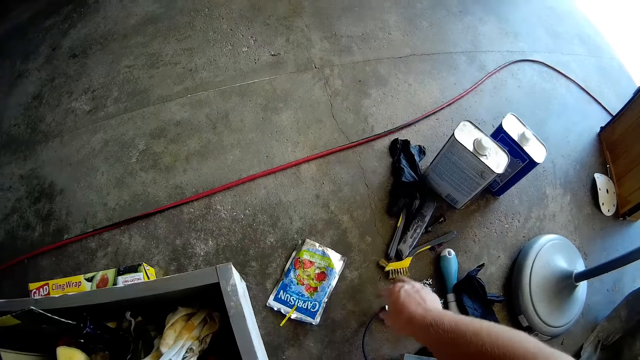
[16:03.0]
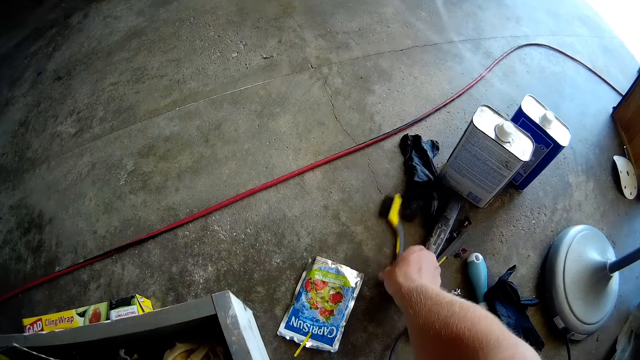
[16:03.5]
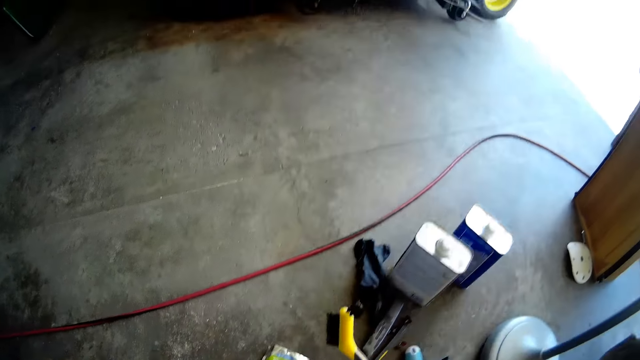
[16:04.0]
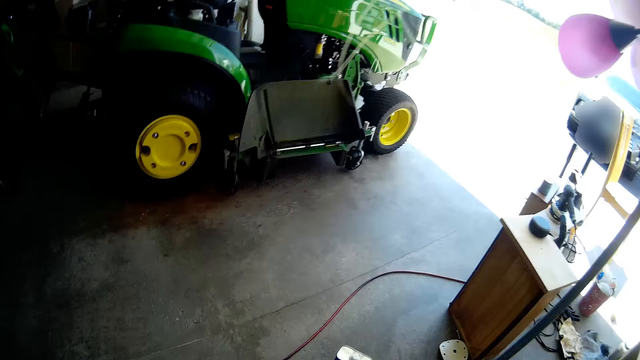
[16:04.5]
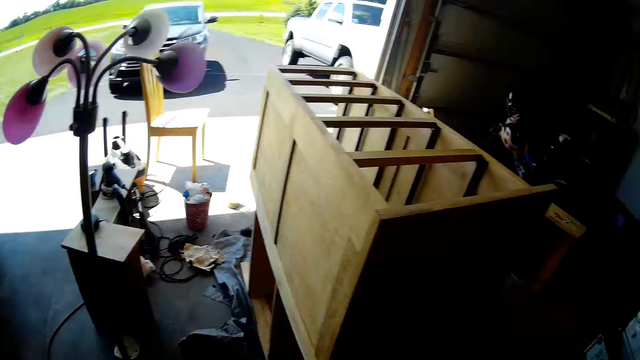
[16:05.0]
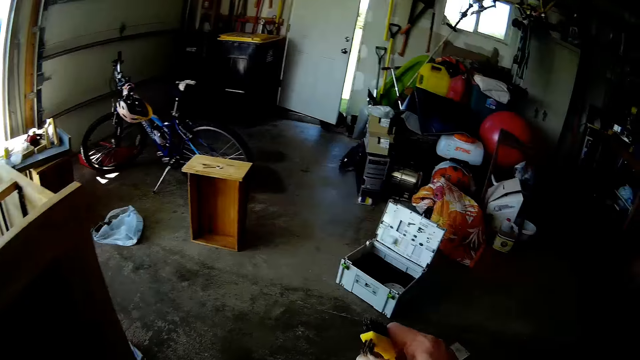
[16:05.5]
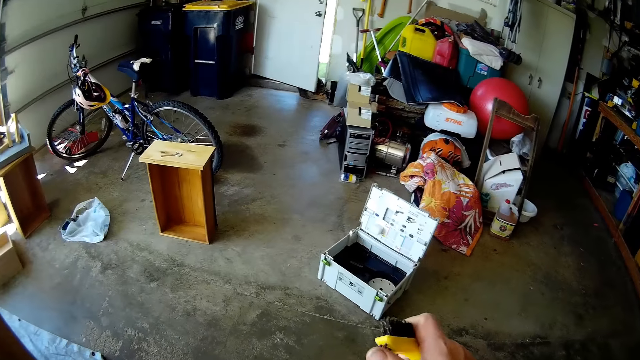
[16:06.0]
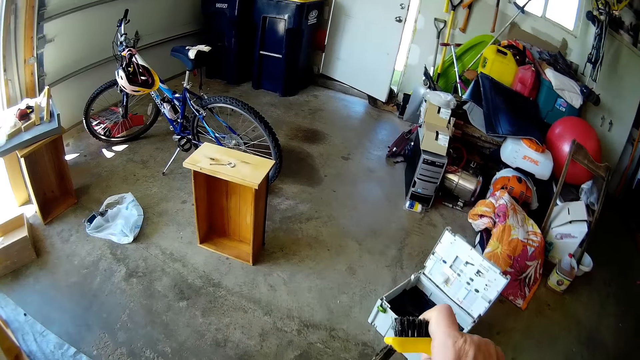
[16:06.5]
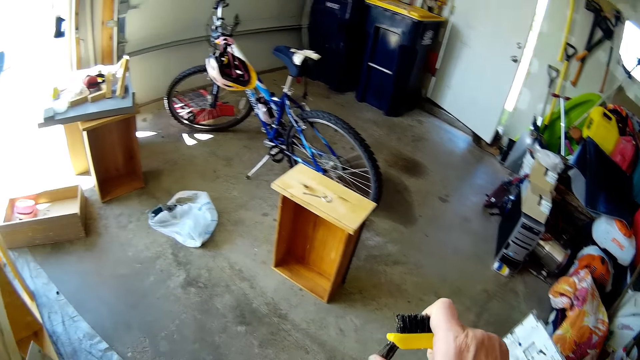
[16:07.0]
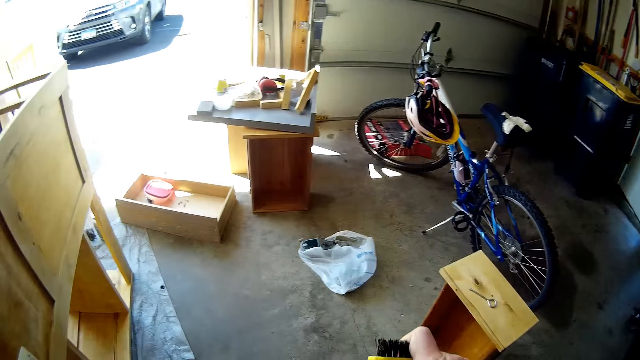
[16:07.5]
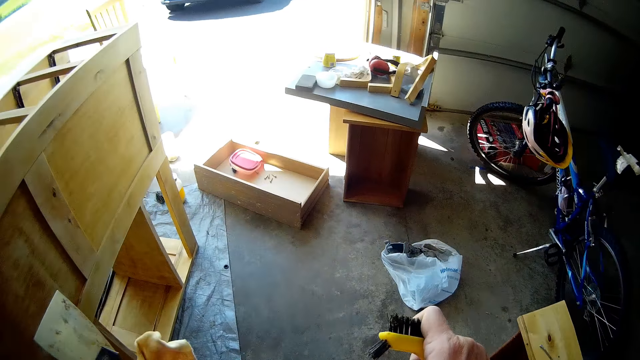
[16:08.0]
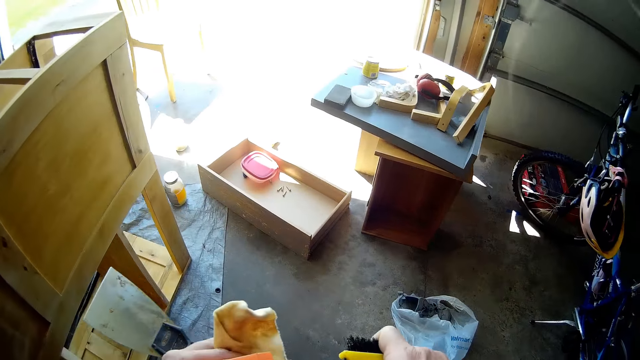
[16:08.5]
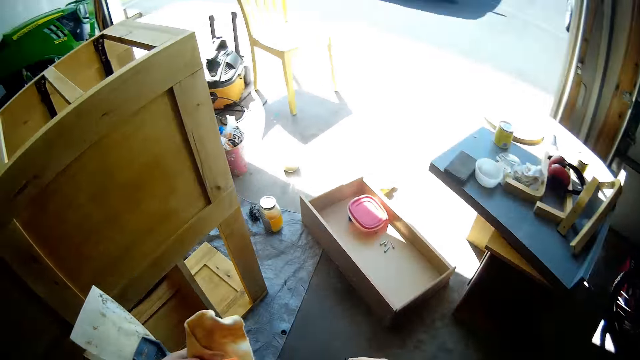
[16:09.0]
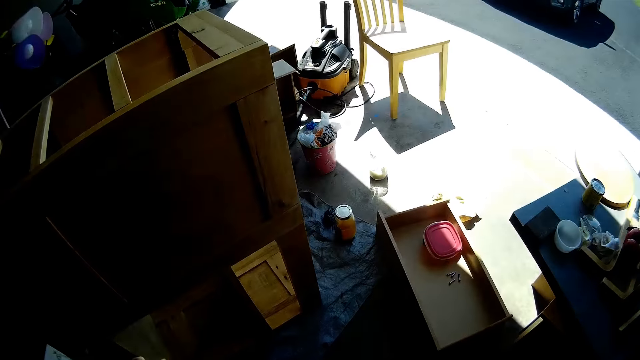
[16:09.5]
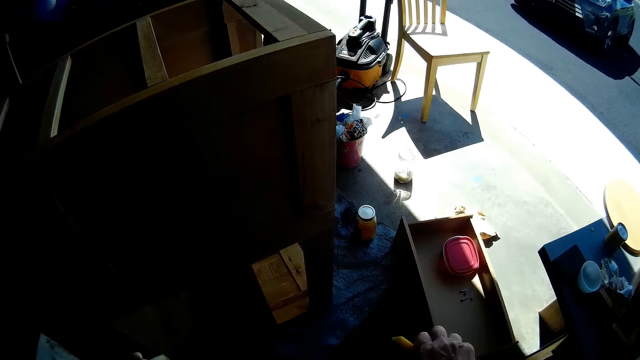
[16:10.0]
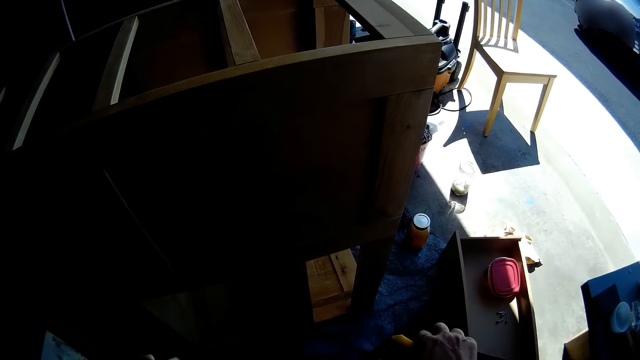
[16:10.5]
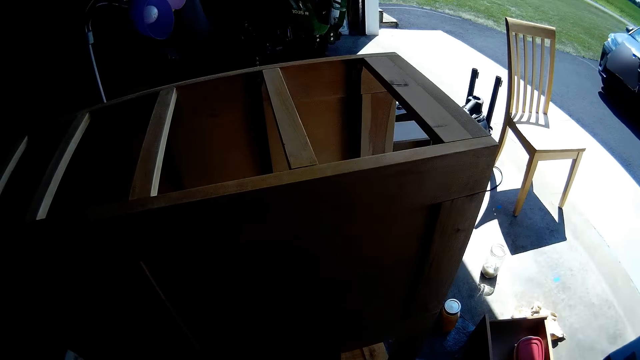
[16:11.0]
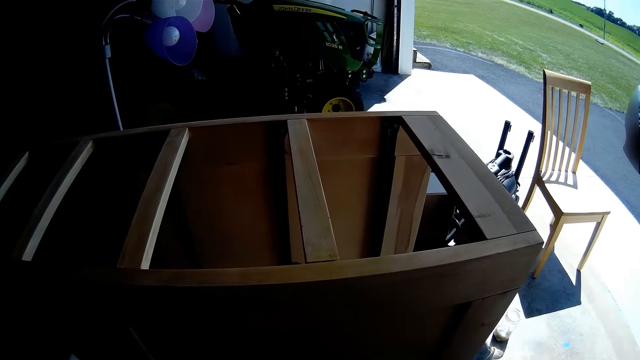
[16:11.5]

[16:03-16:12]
The camera wearer picks up a brush from the floor with her right hand. She walks around the workshop.

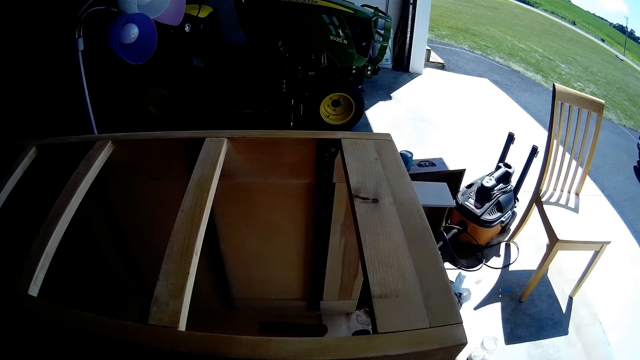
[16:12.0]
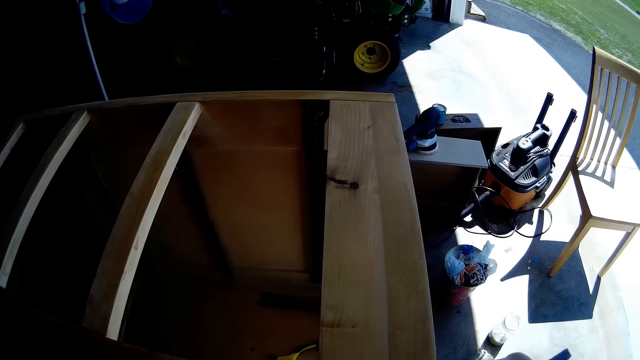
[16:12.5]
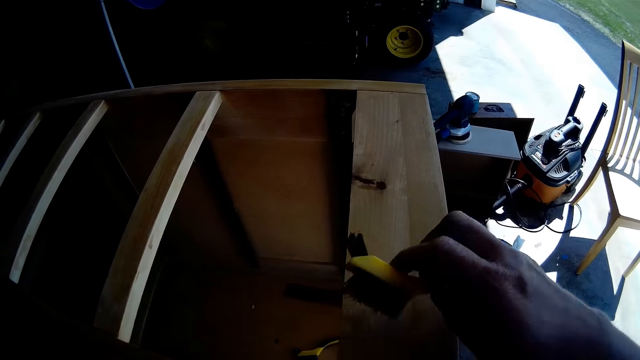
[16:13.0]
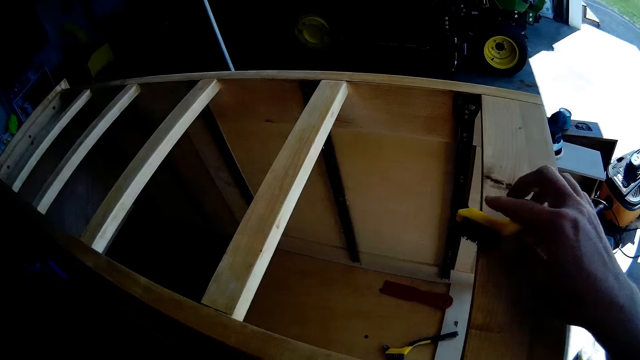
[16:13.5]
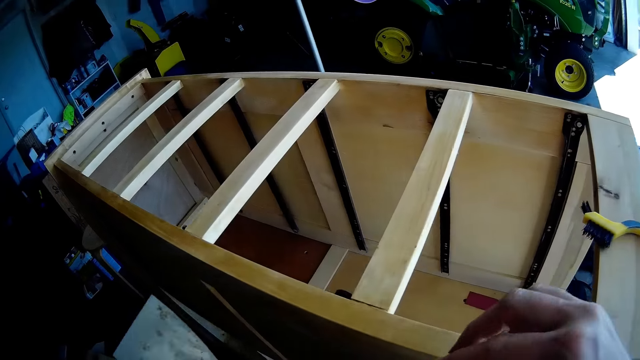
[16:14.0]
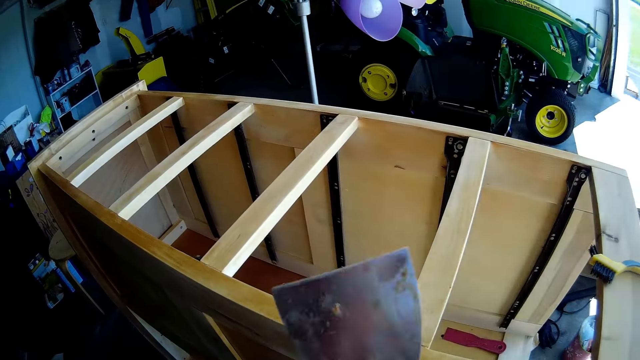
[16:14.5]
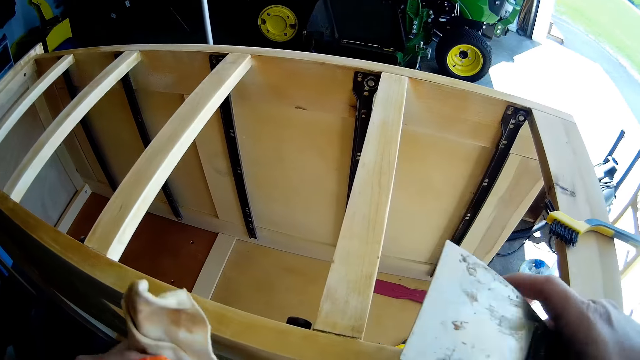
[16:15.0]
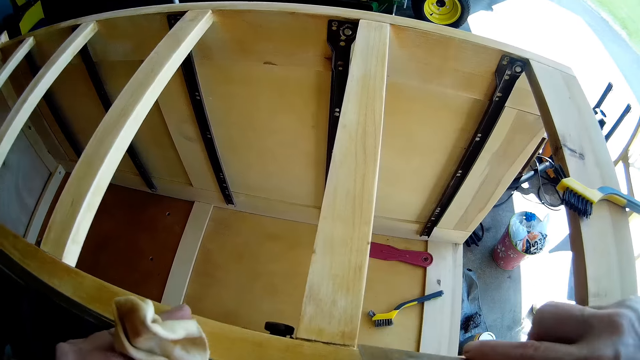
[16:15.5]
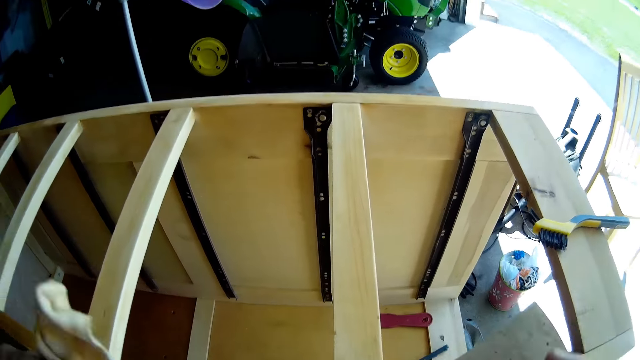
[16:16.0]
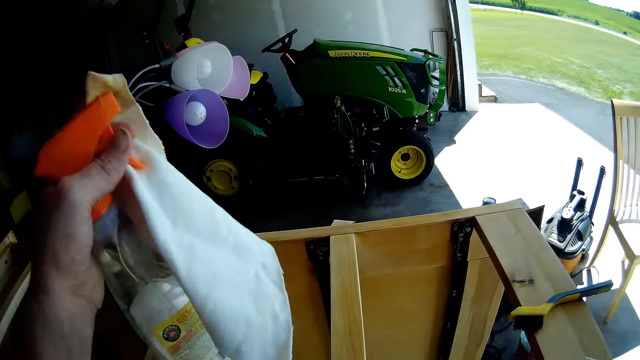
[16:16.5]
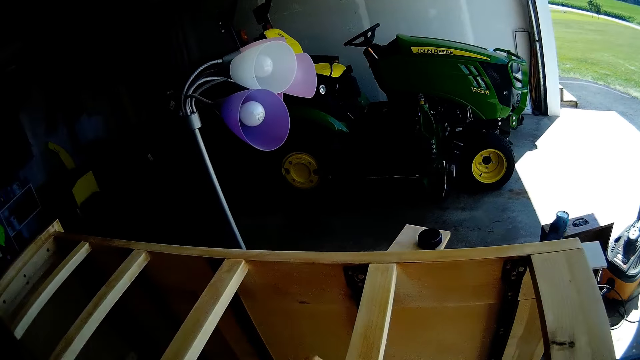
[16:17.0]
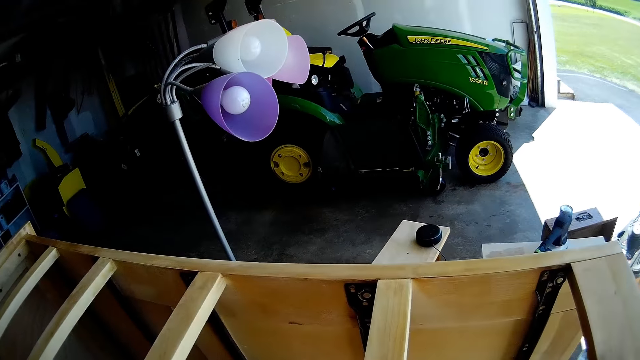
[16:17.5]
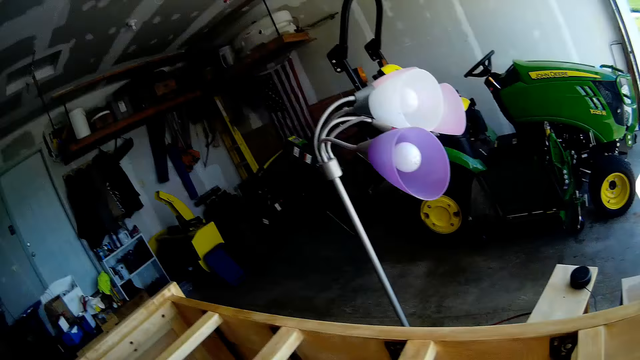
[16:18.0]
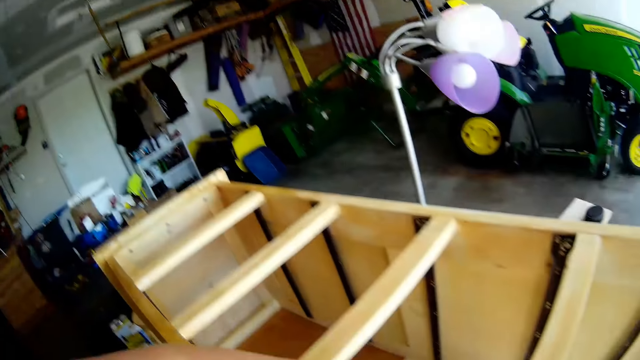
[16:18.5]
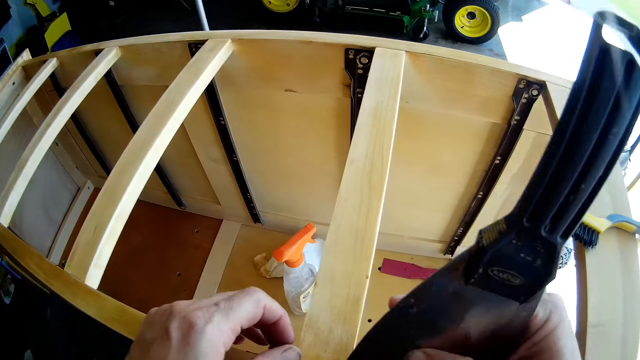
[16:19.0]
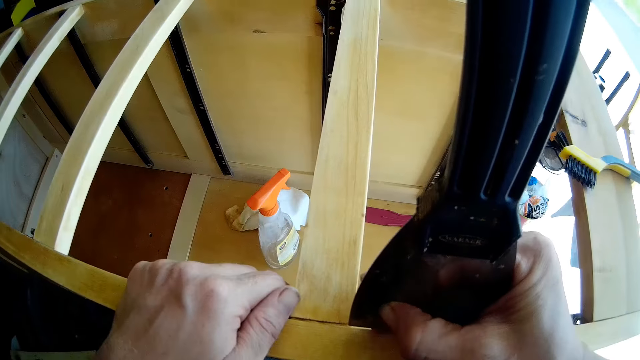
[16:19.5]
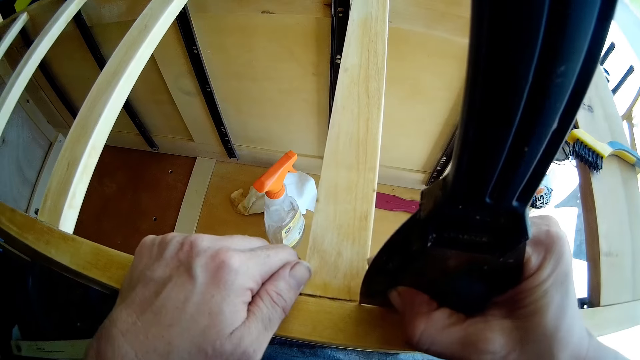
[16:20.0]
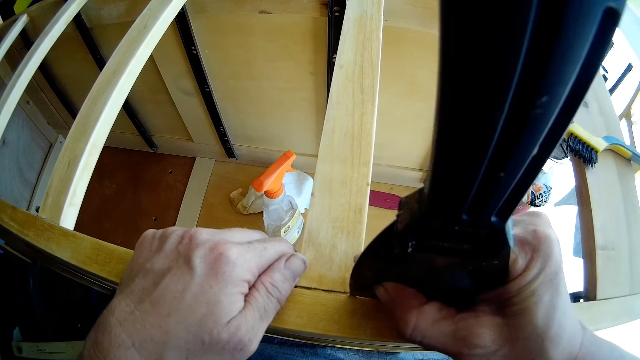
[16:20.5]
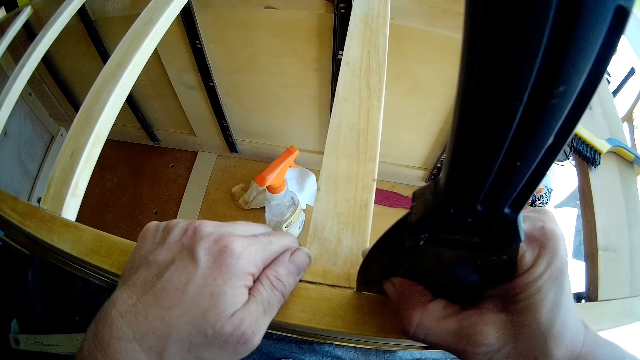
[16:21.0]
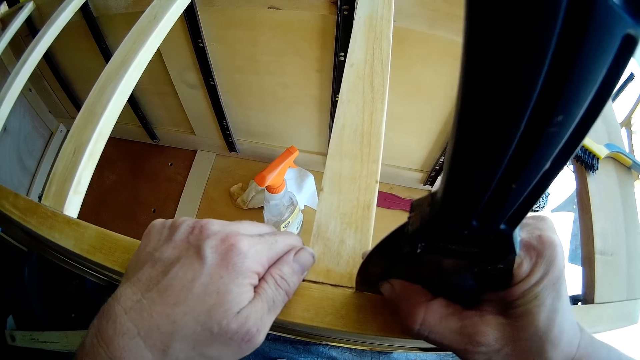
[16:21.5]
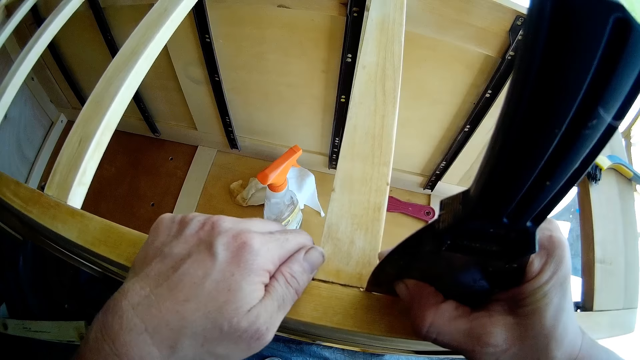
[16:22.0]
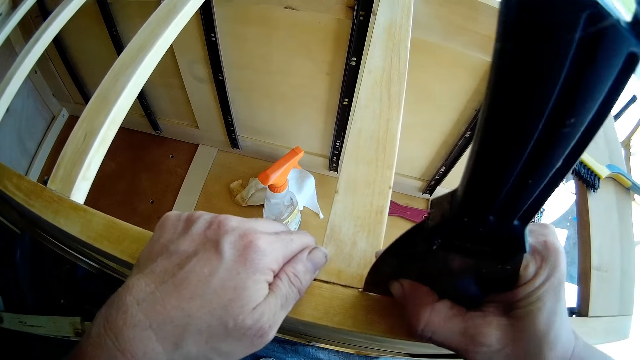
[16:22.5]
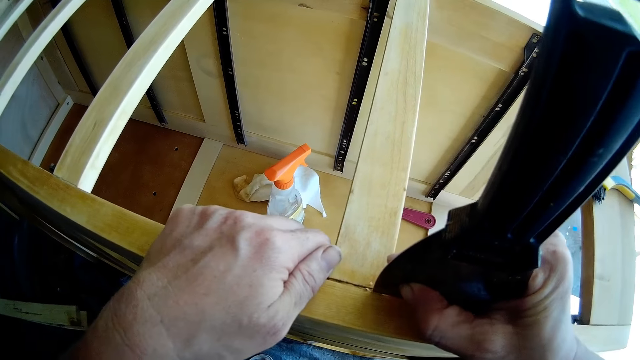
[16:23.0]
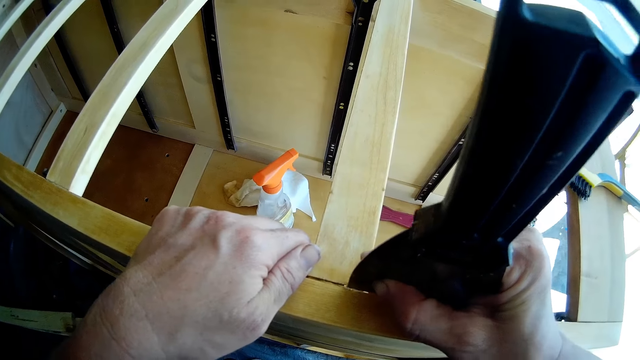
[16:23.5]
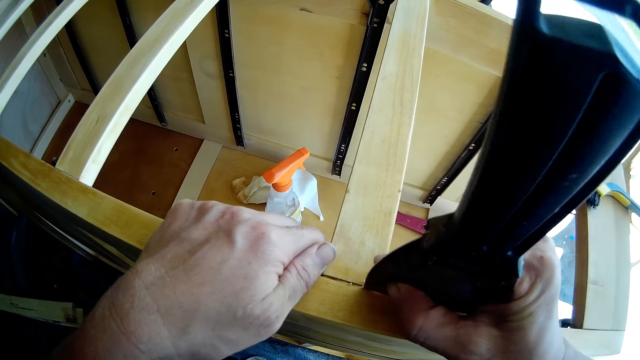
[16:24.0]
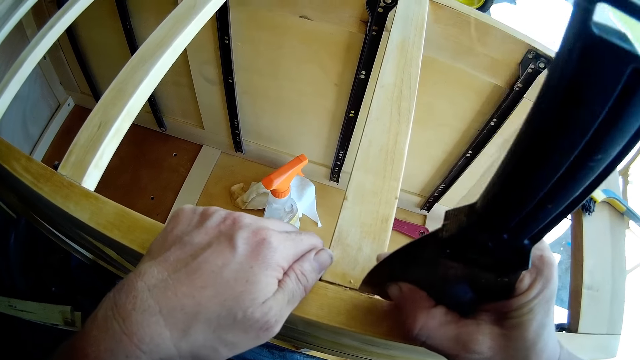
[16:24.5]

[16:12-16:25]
The camera wearer puts the brush on the wooden cabinet or chest of drawers. They place the scraper on the other hand. They place the spray and cloth on the chest of drawers. They scrape the wooden cabinet with a wood scraper.
